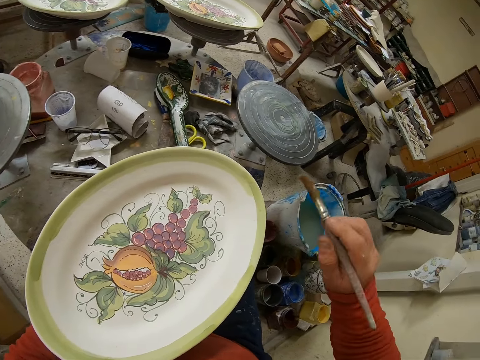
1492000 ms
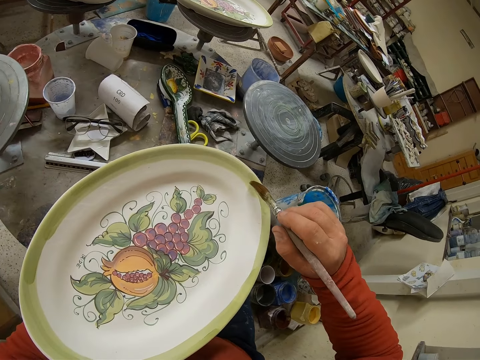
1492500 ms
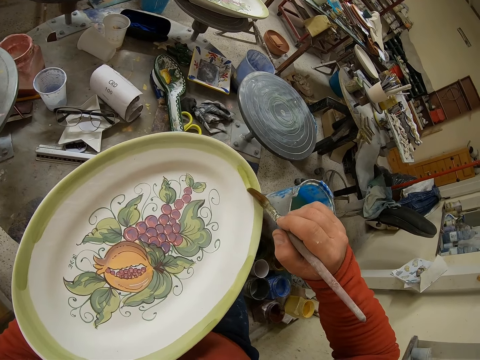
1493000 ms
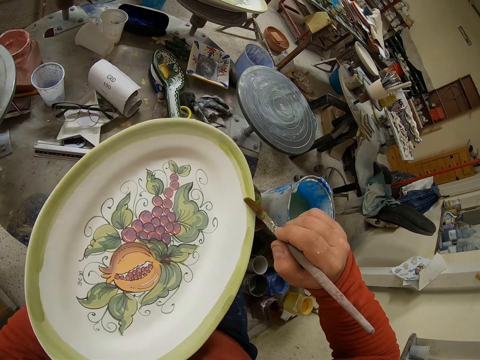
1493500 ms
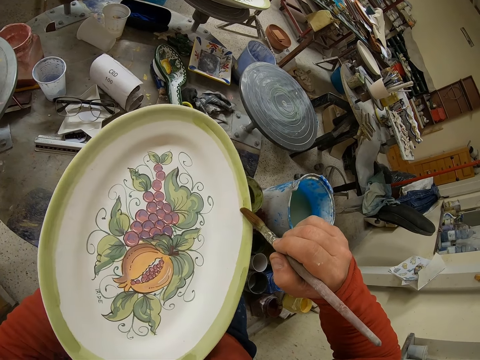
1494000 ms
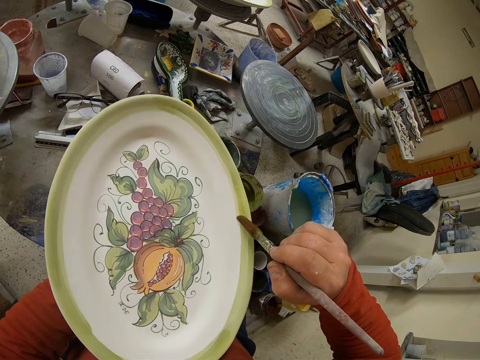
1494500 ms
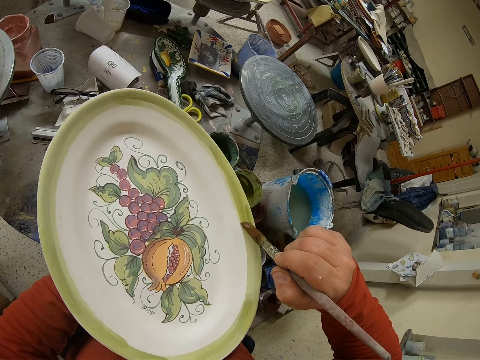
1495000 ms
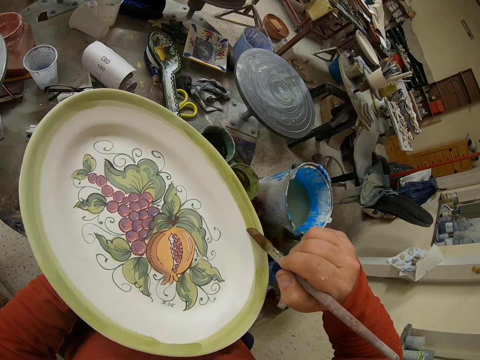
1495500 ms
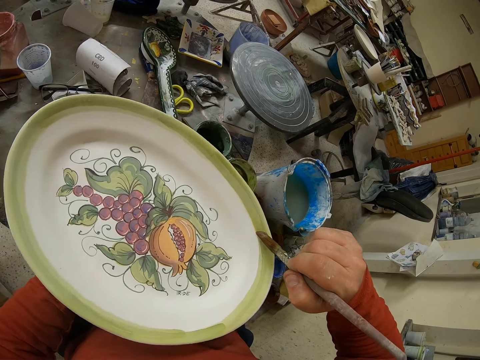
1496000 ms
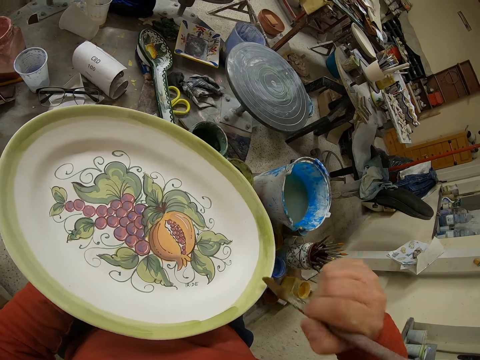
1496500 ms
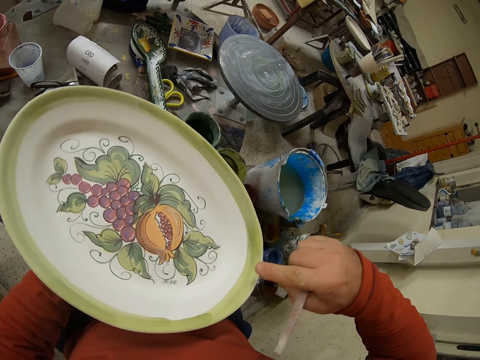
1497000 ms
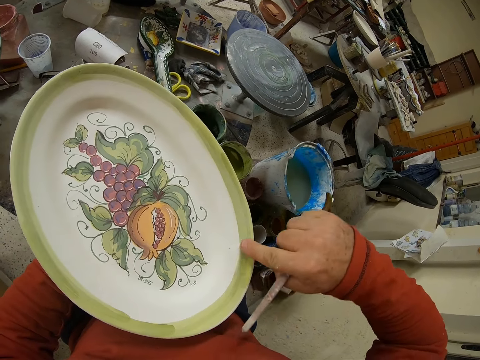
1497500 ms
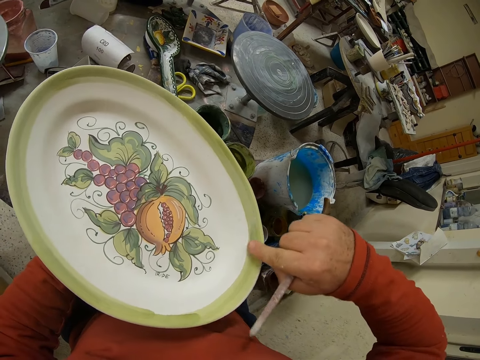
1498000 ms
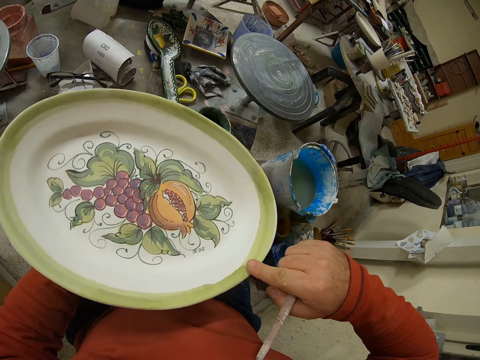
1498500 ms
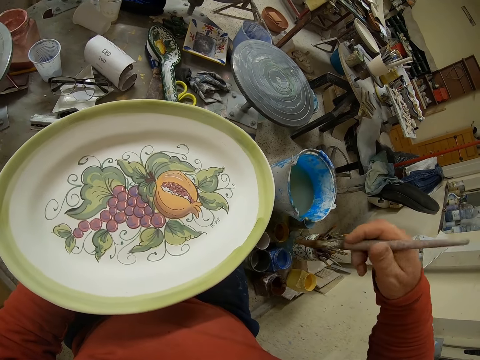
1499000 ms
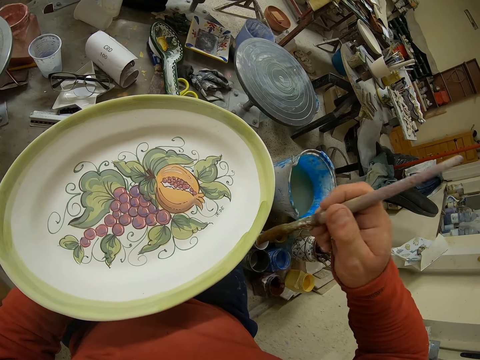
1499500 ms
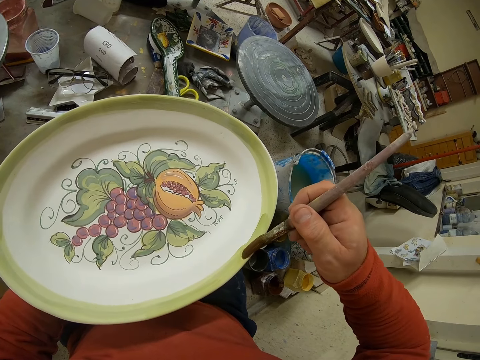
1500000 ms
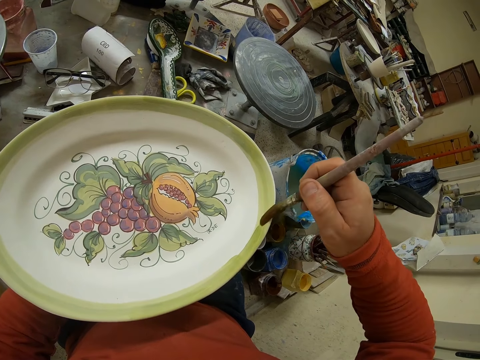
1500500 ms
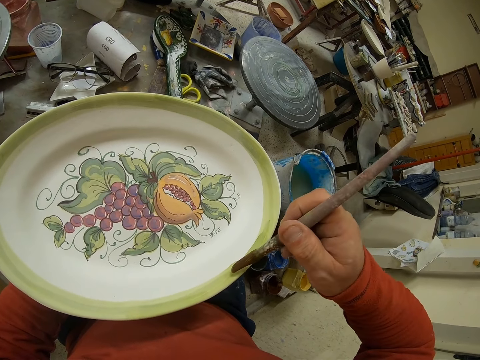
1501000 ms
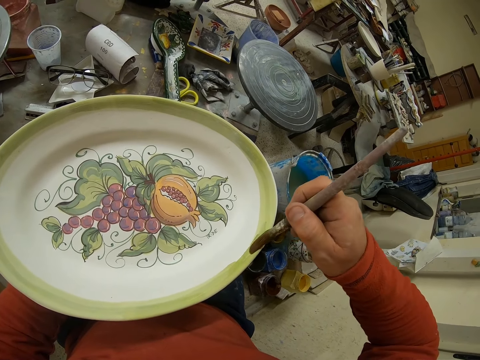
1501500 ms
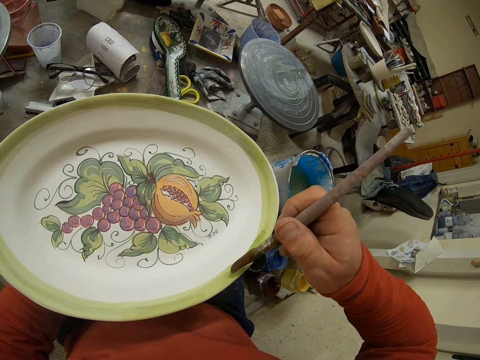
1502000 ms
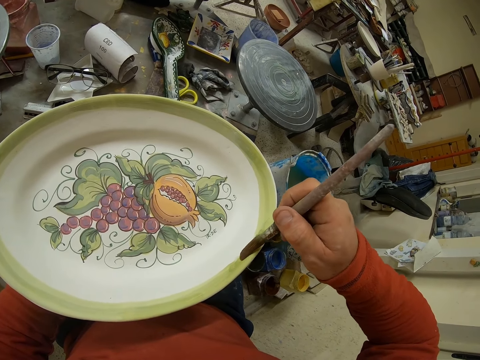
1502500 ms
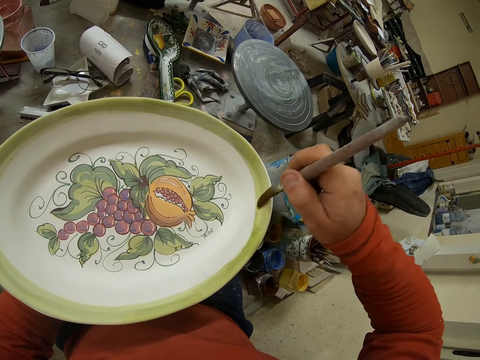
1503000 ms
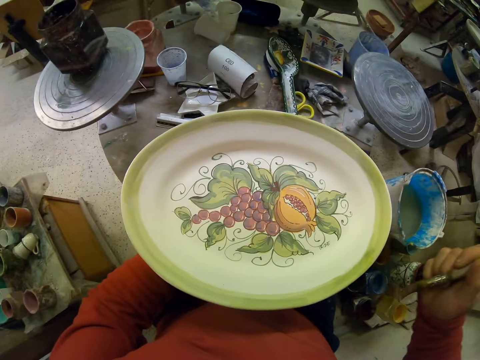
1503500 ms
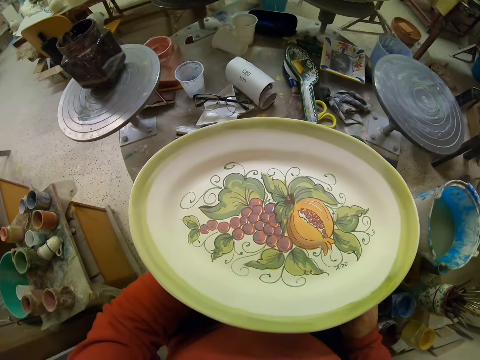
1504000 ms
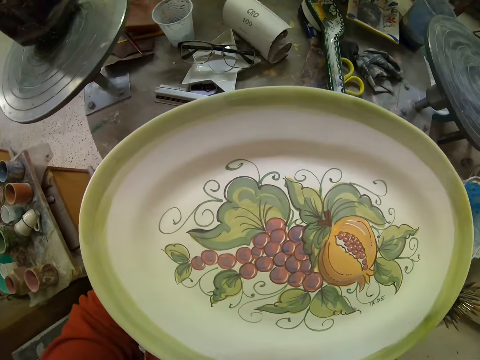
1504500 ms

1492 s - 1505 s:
The camera wearer brushes the tray. They touch the paint by hand. They brush the tray.

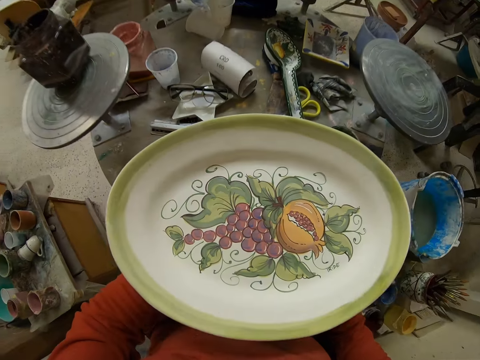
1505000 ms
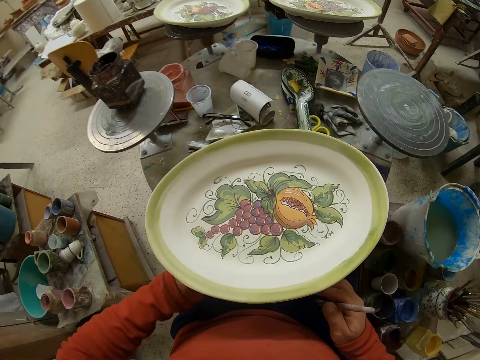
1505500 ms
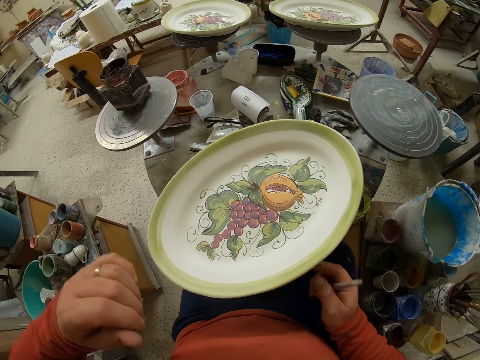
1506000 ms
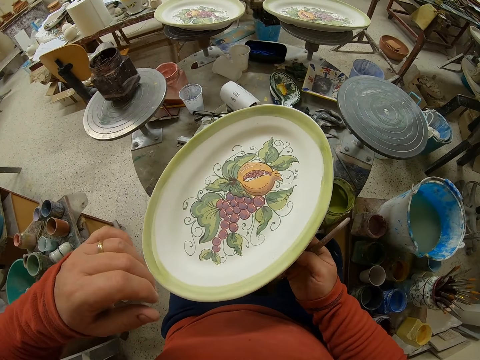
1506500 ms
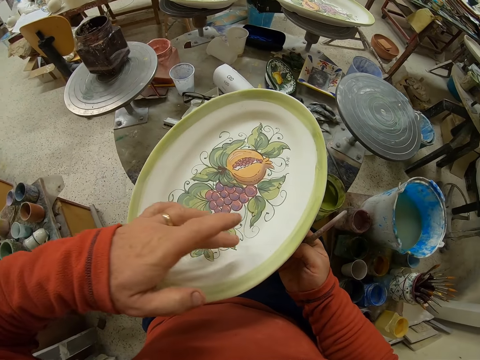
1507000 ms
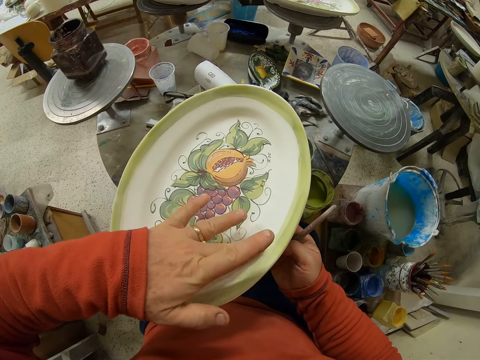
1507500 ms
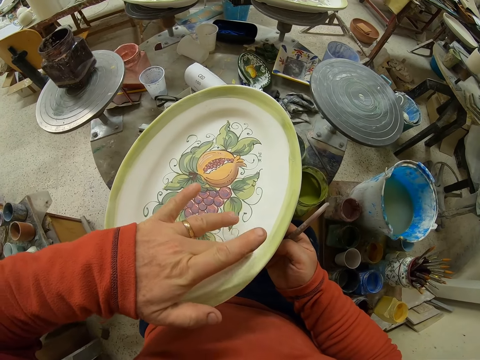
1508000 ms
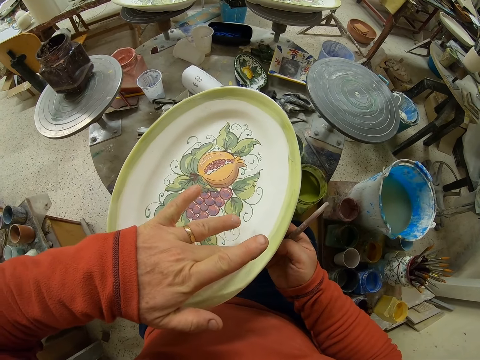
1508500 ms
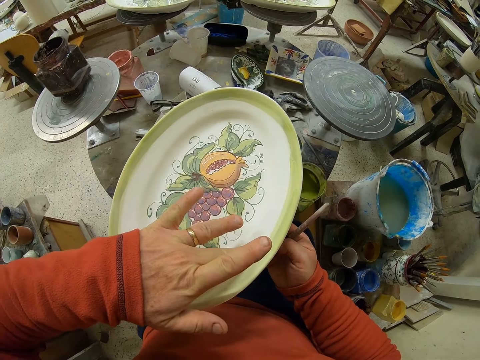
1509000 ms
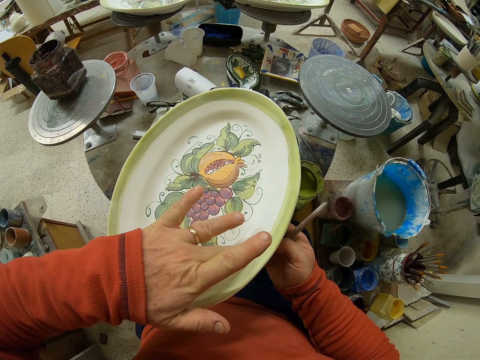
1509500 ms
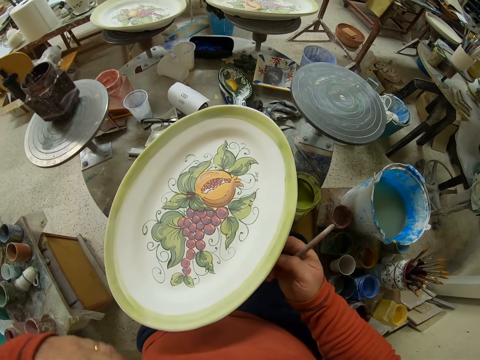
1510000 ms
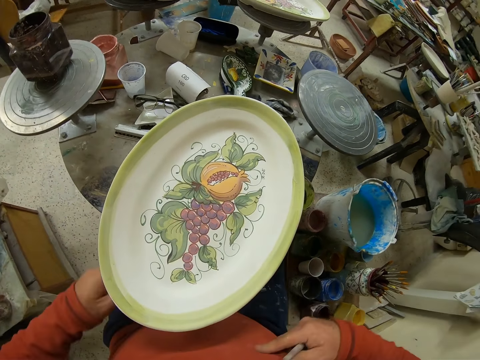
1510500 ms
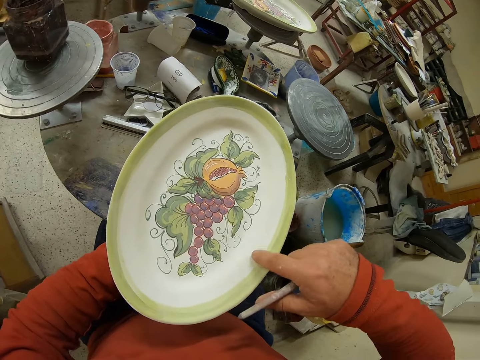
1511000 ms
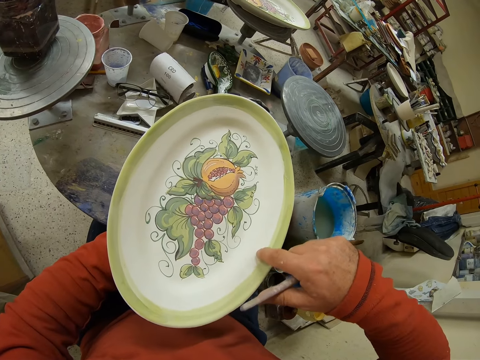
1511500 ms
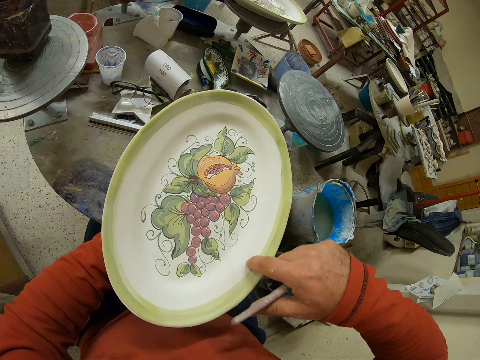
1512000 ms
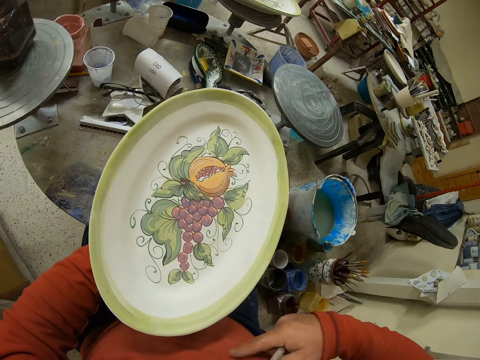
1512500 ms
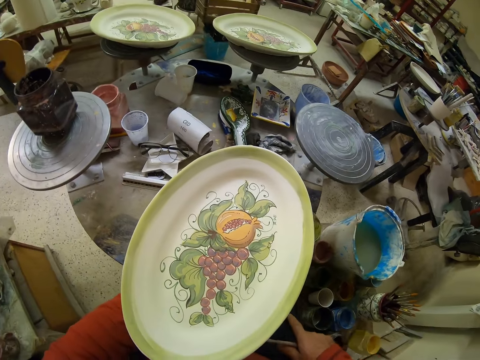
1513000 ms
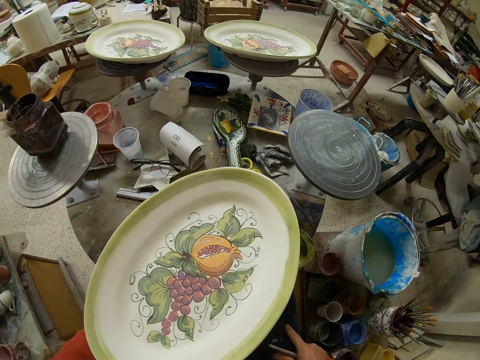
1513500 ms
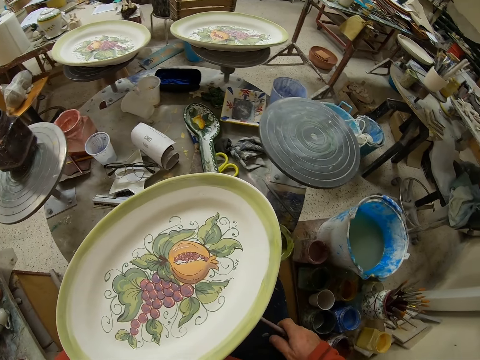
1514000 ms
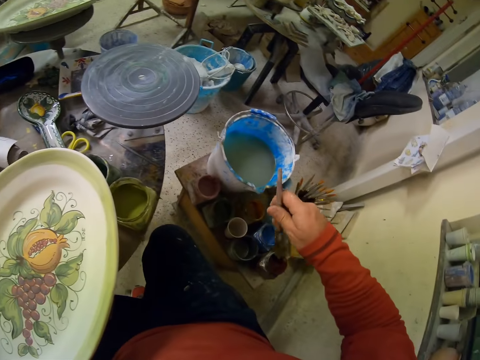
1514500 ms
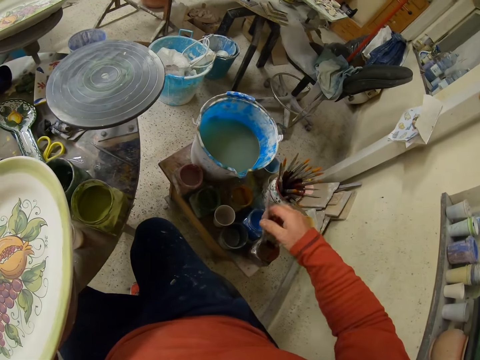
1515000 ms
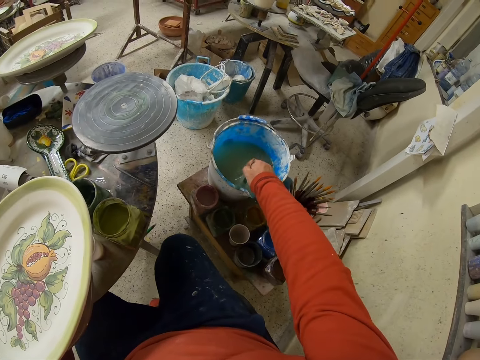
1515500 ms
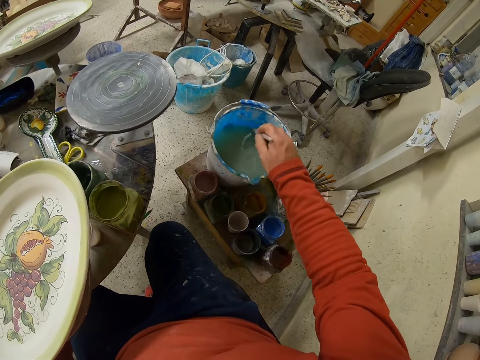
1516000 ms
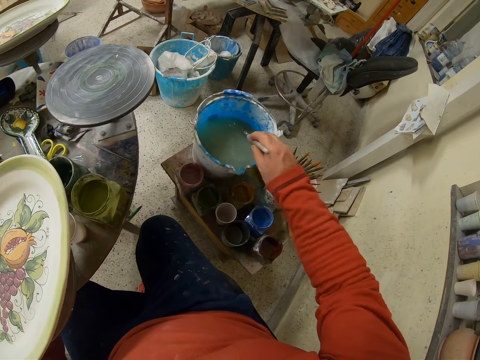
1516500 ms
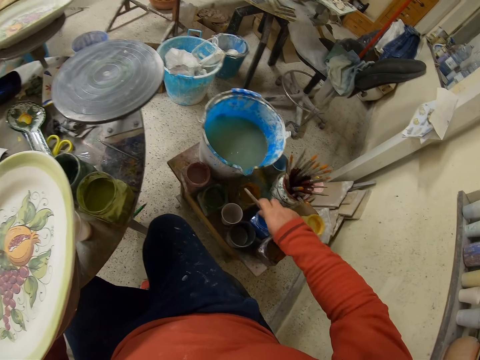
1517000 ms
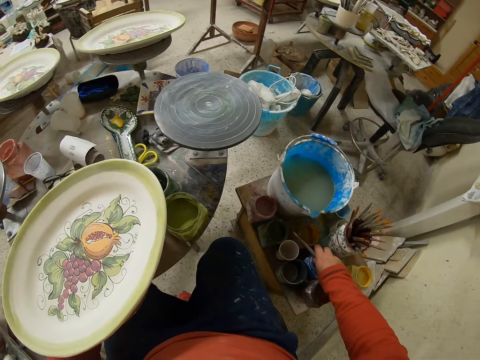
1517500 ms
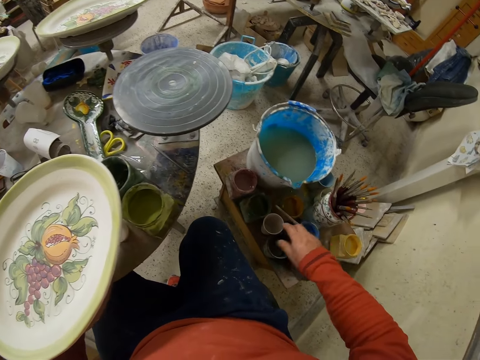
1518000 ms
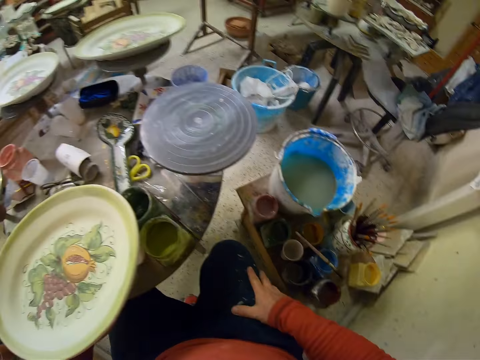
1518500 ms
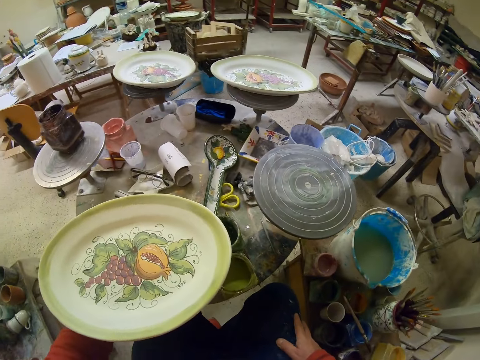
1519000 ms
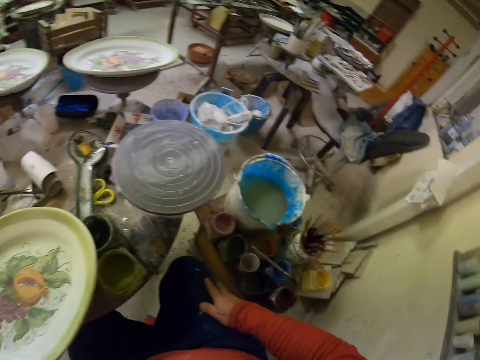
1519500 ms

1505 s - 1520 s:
The camera wearer rubs the plate with the finger. They touch the paint by hand. They dip the brush in the water. They put the brush down.
